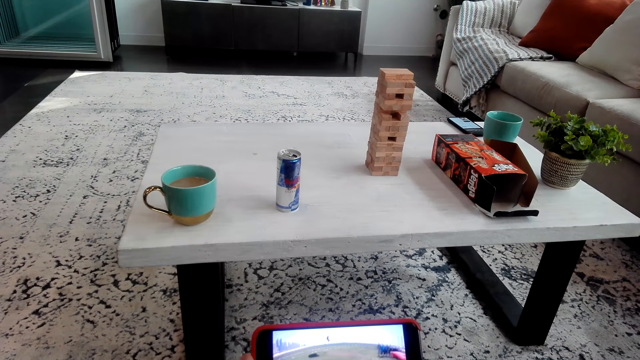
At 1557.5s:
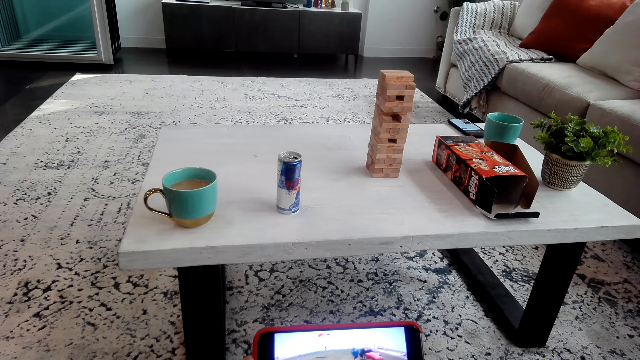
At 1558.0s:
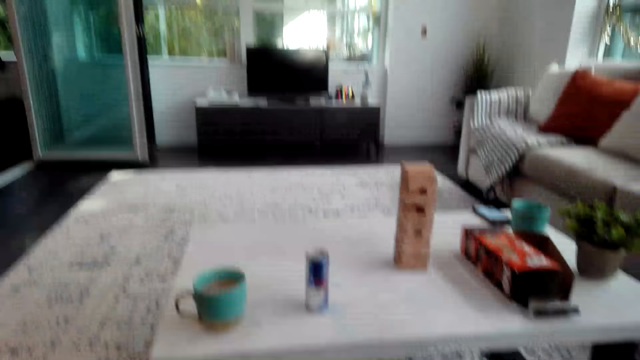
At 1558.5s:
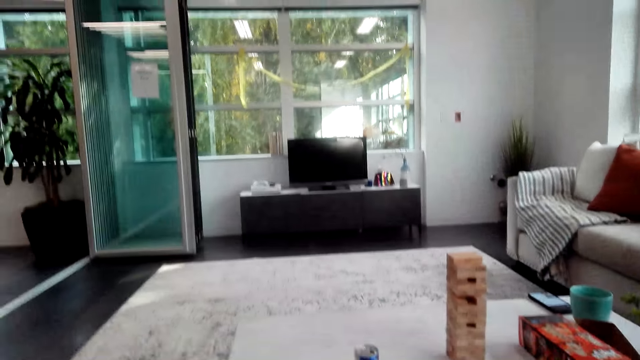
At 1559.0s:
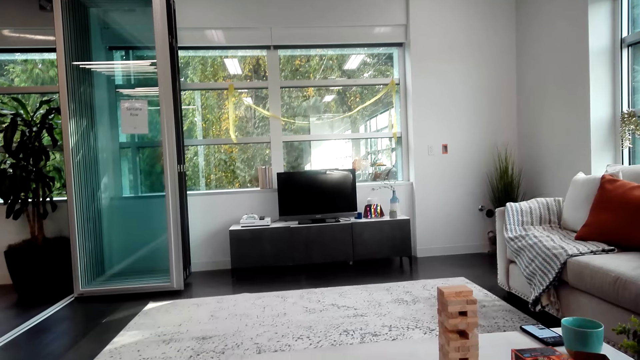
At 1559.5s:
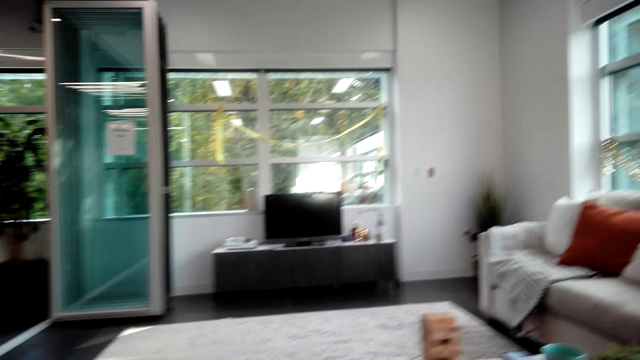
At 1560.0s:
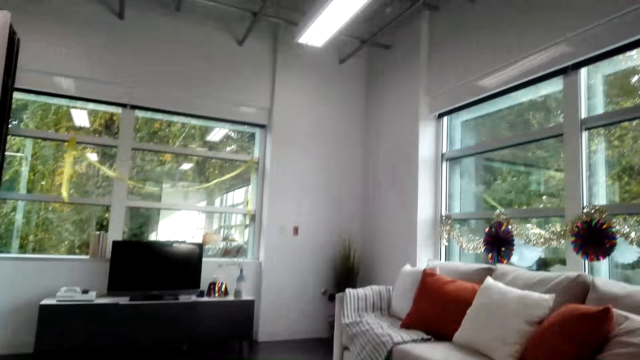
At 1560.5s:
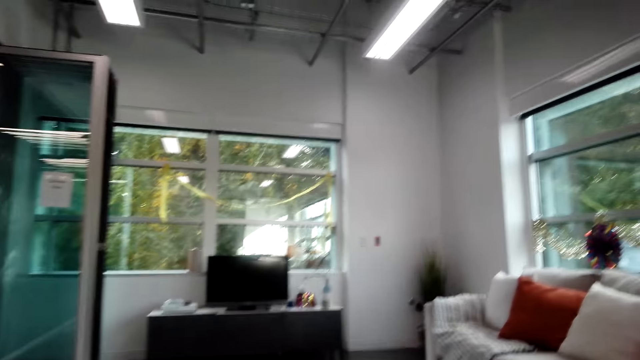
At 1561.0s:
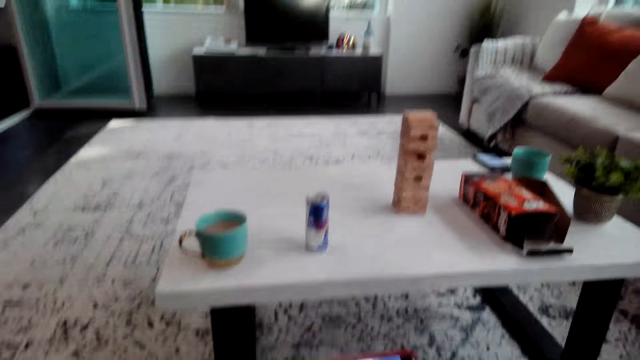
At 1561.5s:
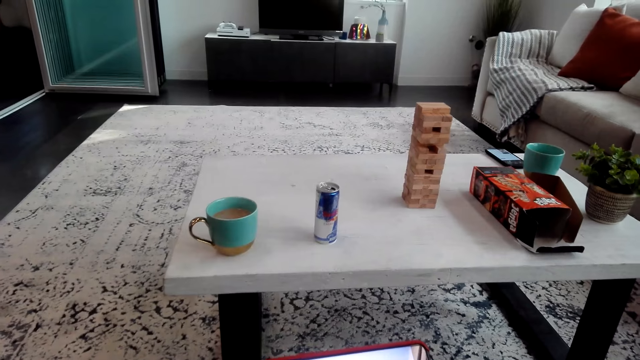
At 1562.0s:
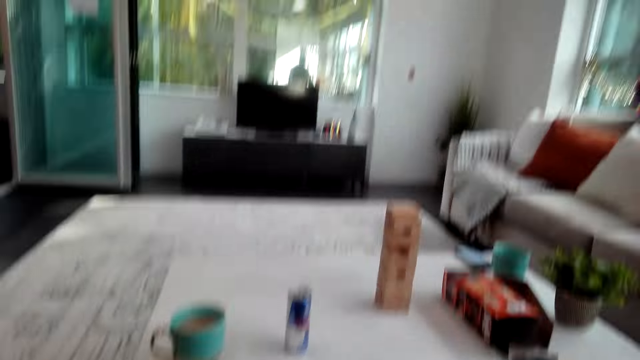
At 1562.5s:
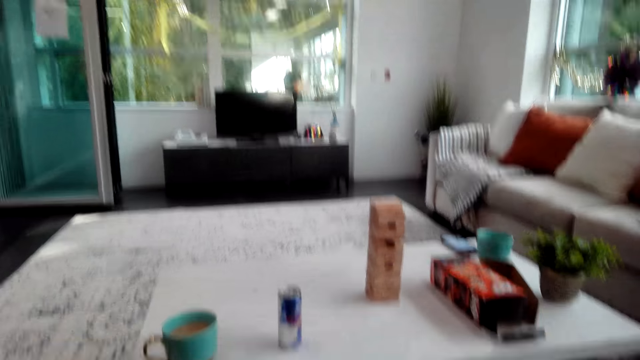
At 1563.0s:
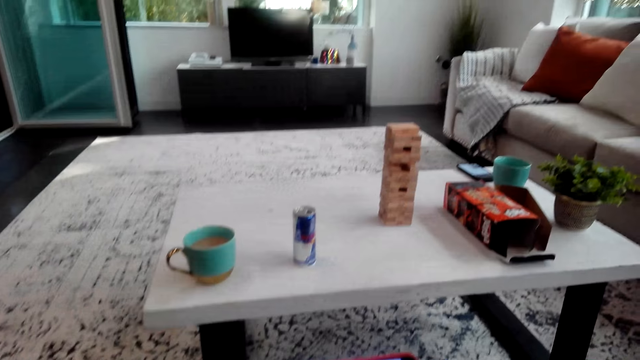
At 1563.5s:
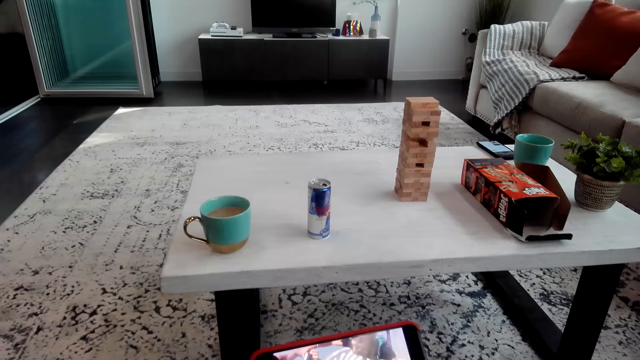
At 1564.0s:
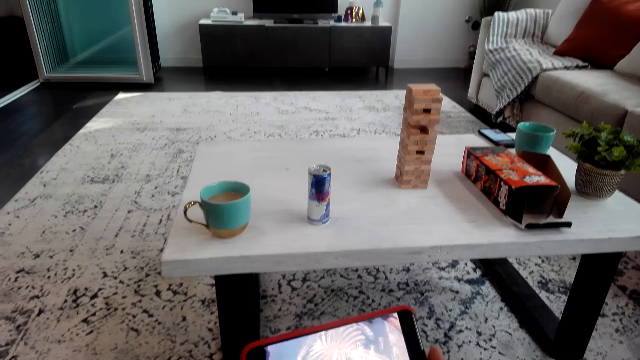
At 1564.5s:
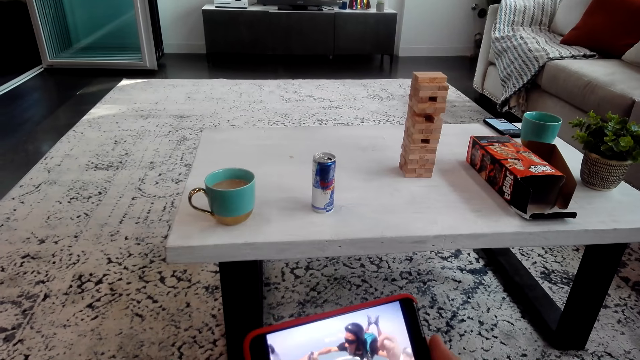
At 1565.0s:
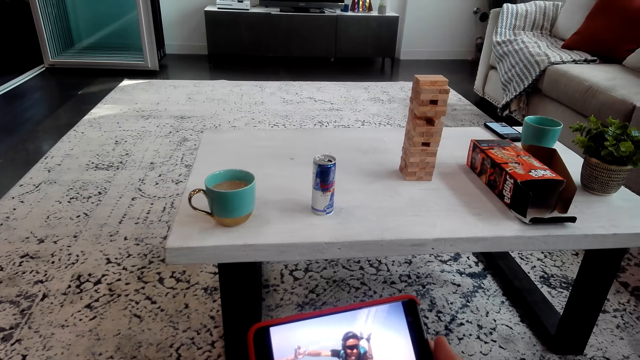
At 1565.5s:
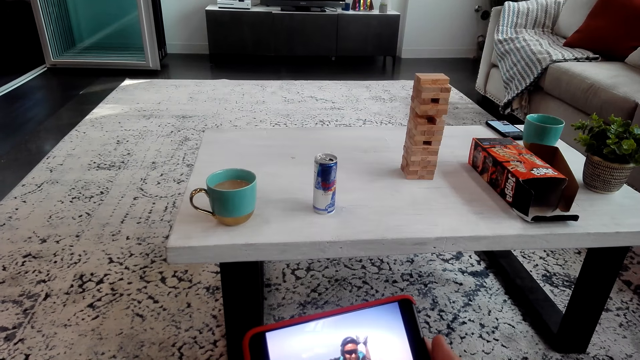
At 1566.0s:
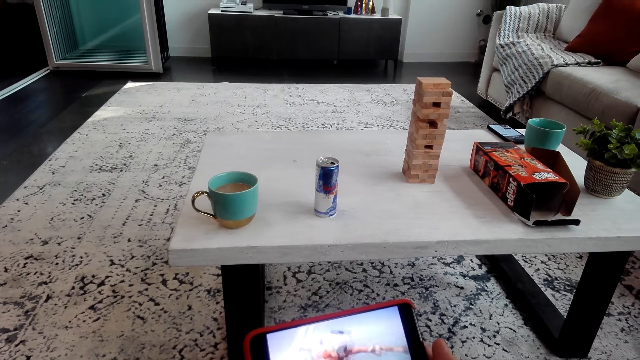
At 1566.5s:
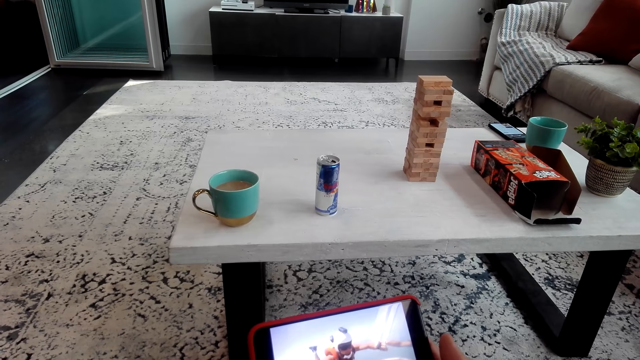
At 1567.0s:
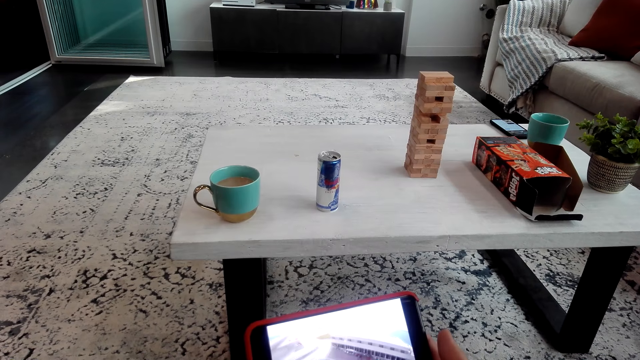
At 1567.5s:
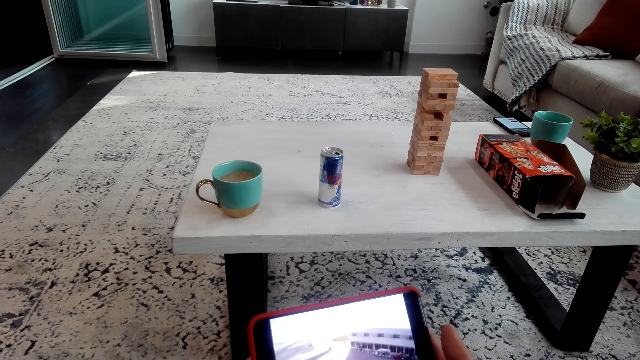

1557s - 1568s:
The camera wearer looks around the house. They look at the phone.

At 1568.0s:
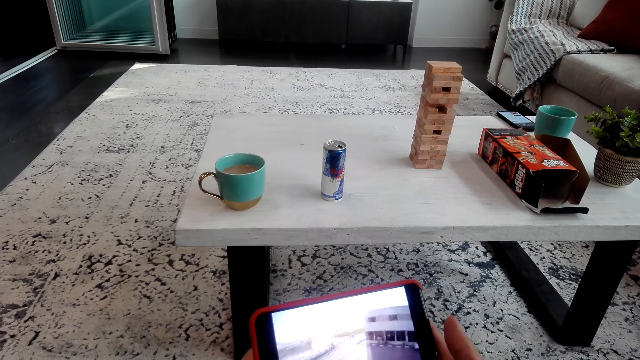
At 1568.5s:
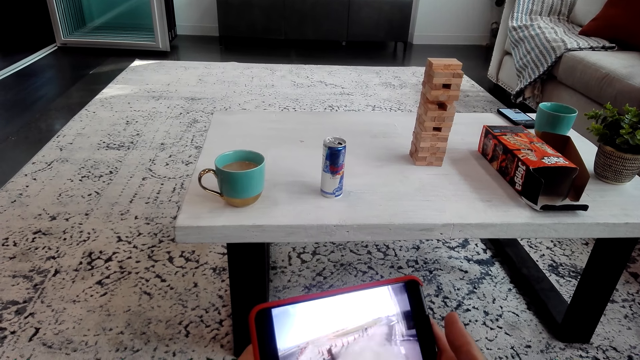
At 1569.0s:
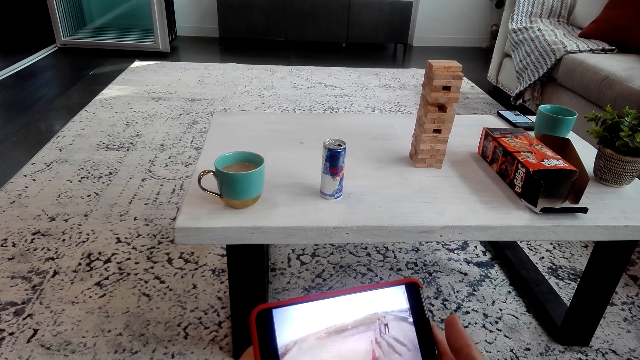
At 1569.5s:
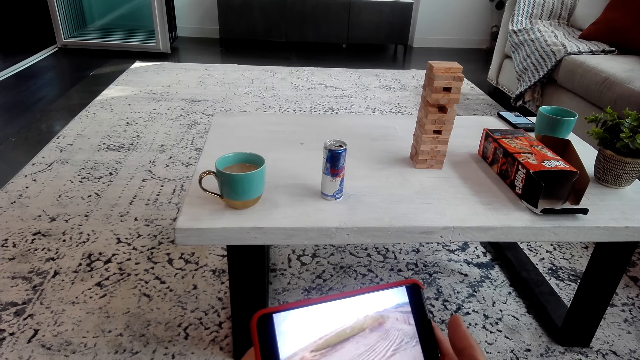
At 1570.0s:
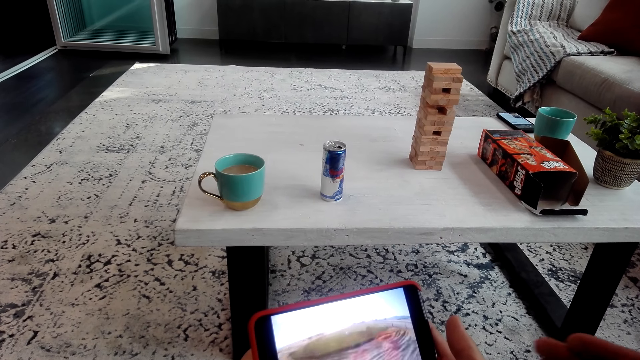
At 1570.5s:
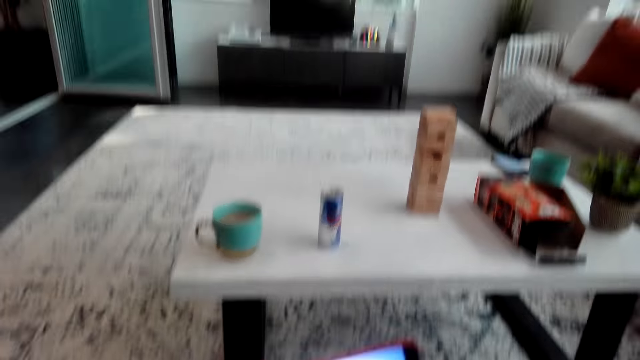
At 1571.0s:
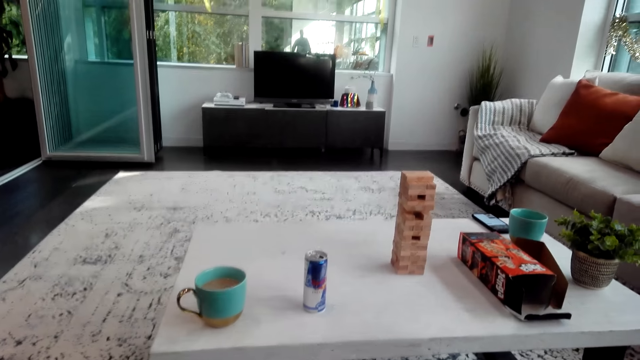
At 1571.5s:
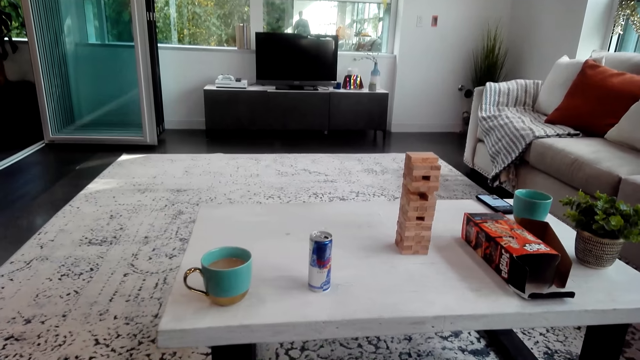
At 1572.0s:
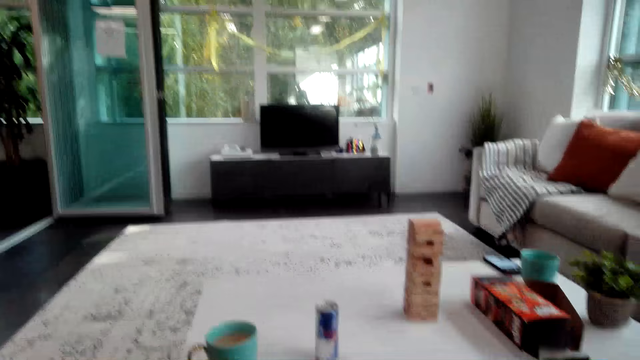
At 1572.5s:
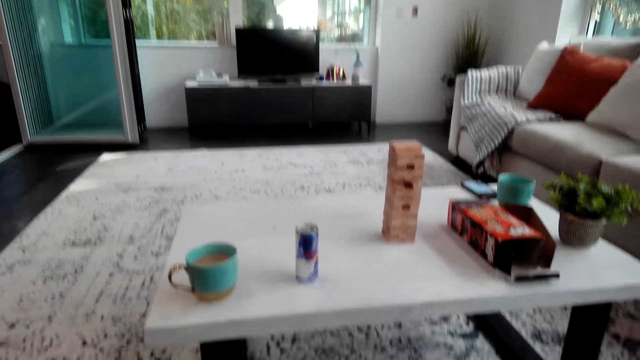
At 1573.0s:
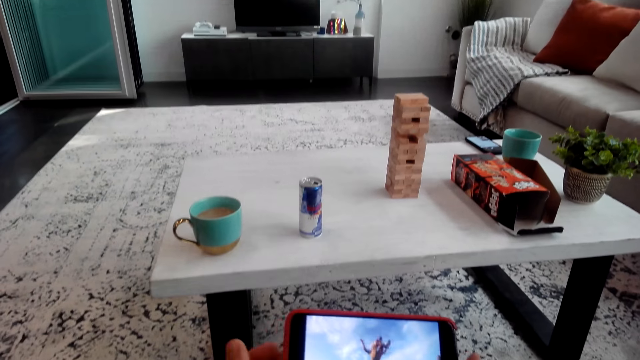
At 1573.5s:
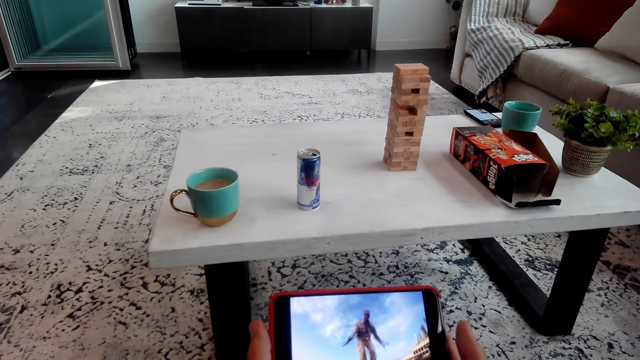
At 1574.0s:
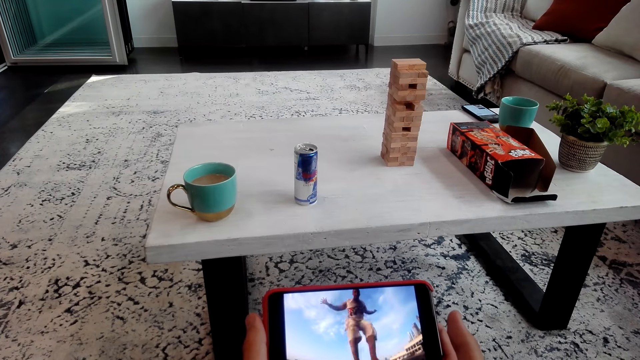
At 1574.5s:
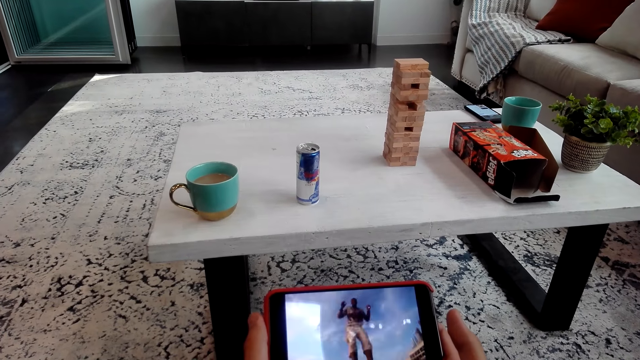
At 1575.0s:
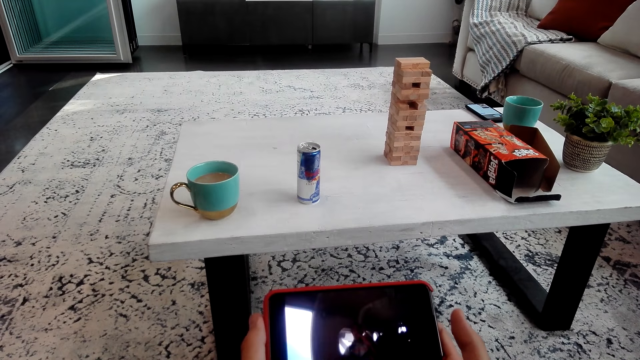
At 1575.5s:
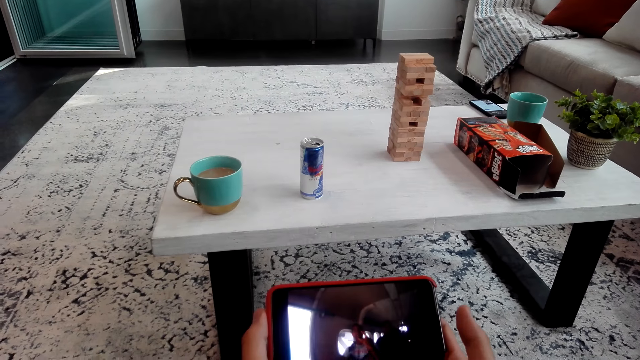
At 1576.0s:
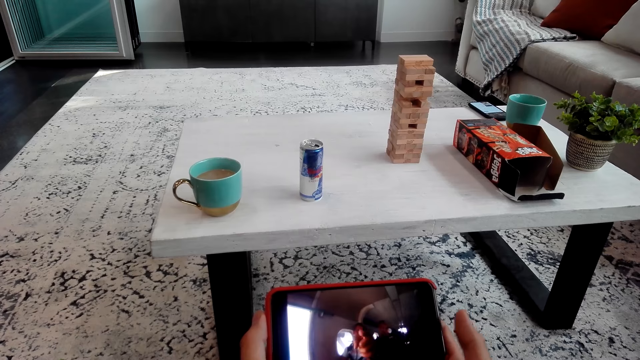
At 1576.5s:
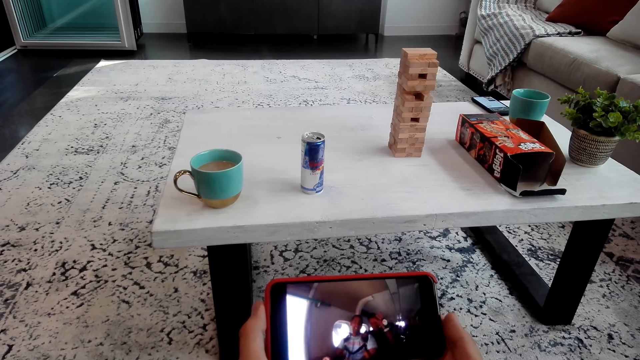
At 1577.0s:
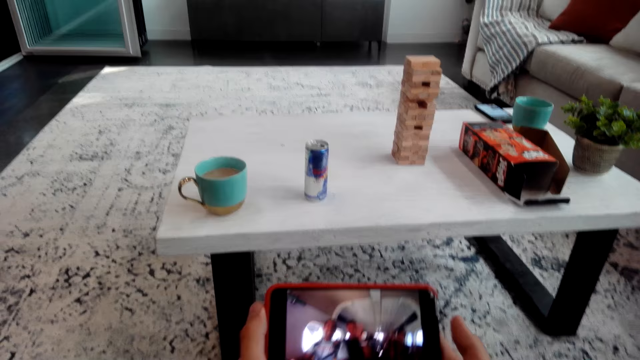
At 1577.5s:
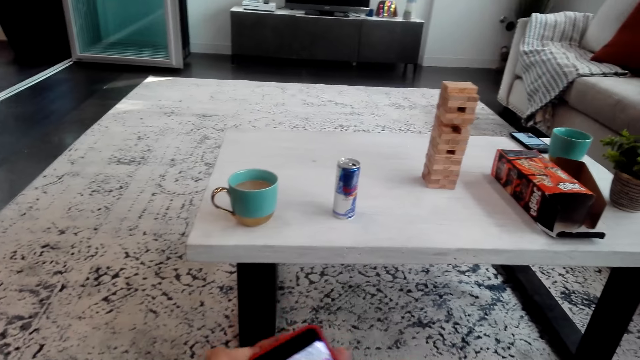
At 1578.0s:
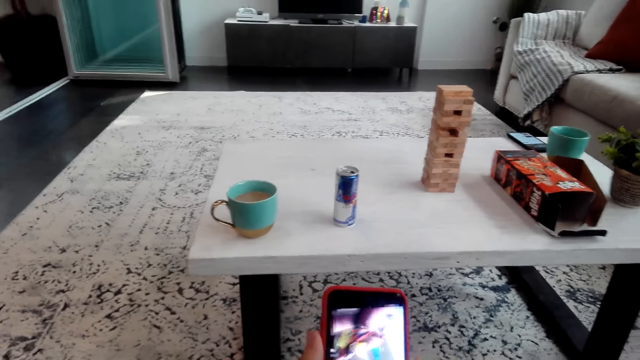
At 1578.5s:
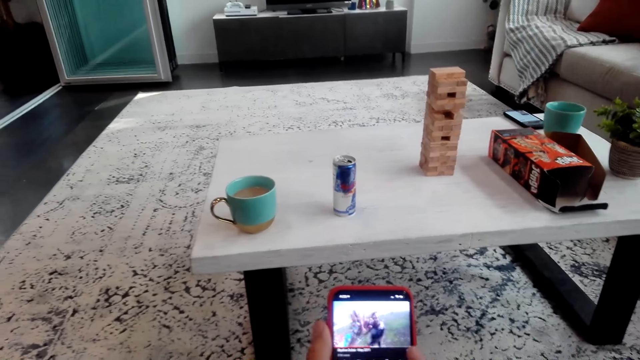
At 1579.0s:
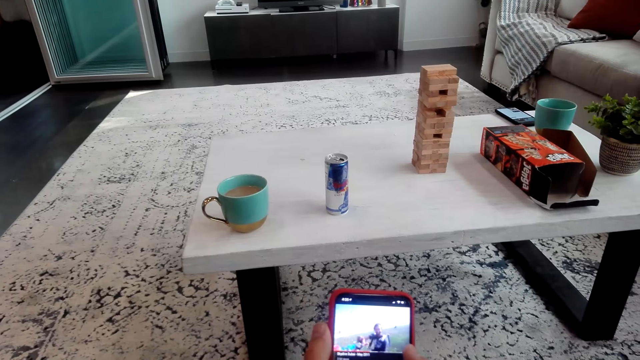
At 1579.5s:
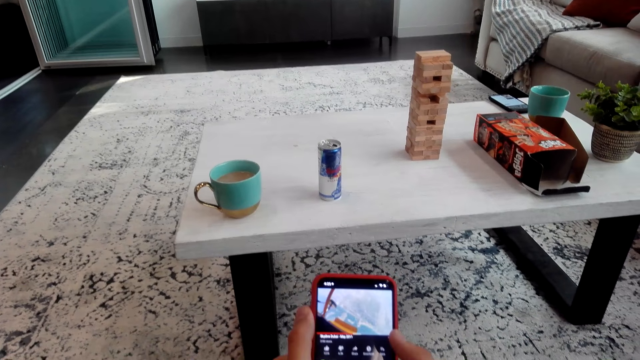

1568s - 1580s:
A man gestures with his hand.
